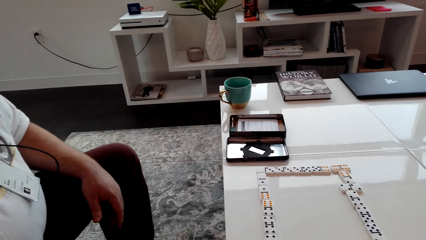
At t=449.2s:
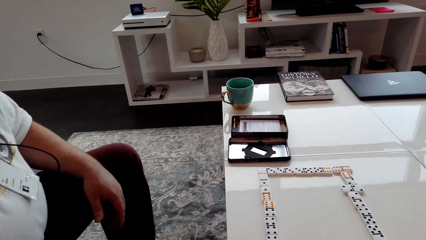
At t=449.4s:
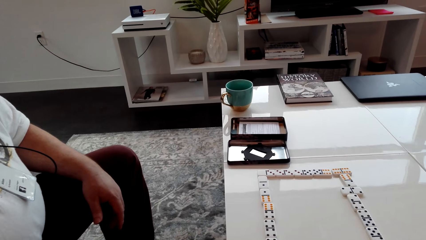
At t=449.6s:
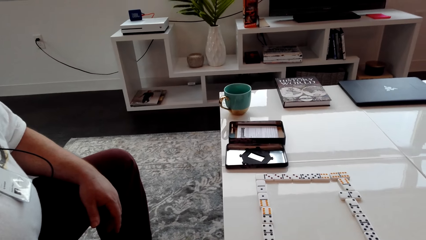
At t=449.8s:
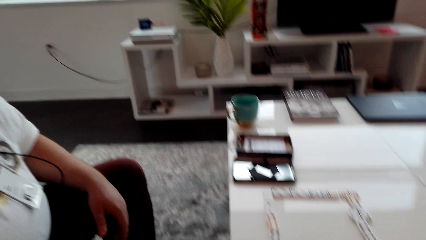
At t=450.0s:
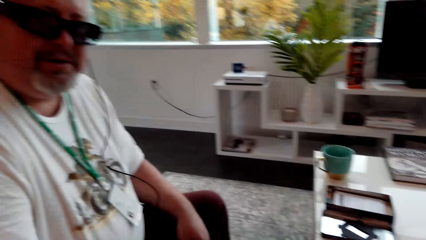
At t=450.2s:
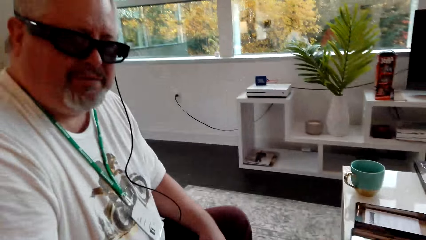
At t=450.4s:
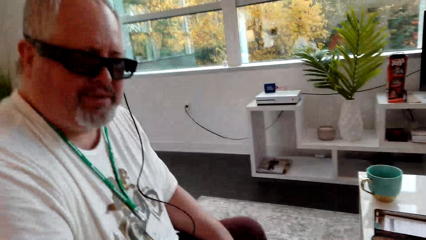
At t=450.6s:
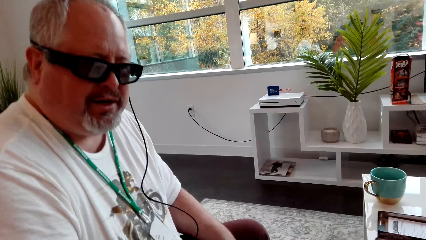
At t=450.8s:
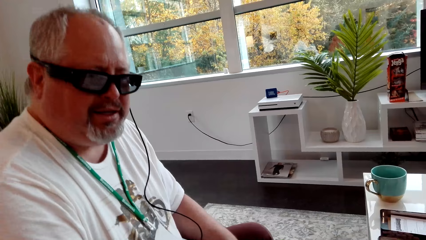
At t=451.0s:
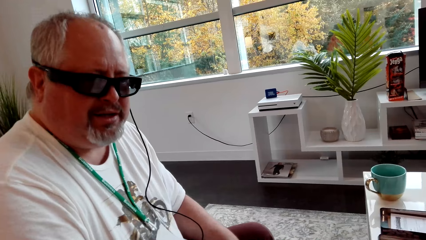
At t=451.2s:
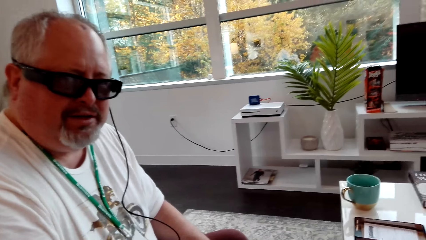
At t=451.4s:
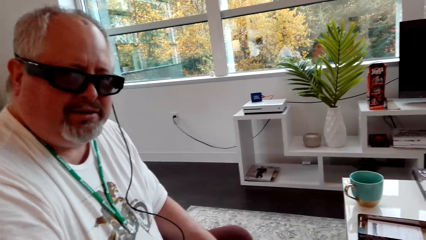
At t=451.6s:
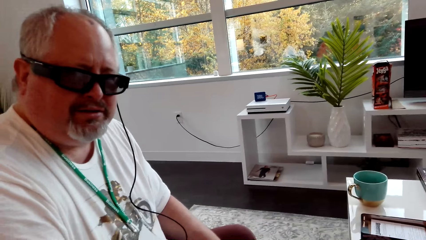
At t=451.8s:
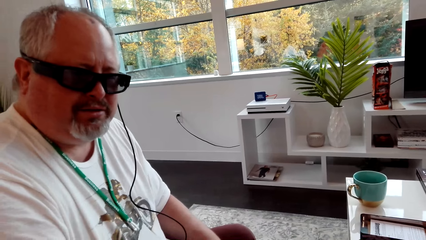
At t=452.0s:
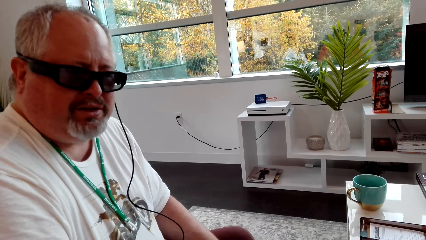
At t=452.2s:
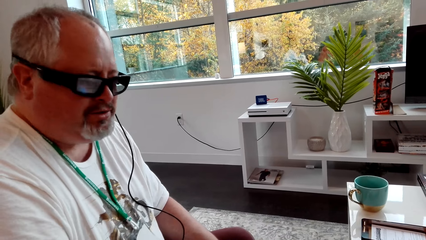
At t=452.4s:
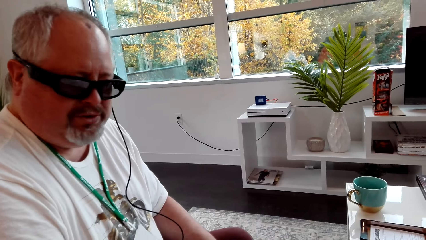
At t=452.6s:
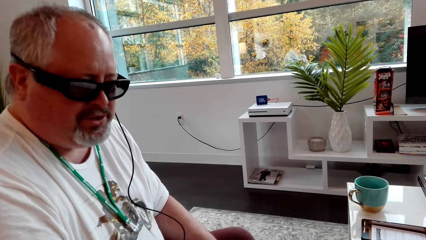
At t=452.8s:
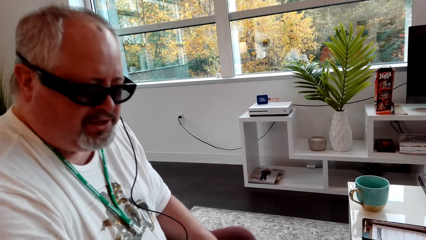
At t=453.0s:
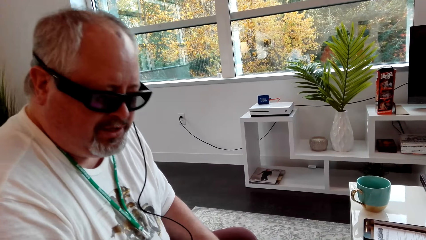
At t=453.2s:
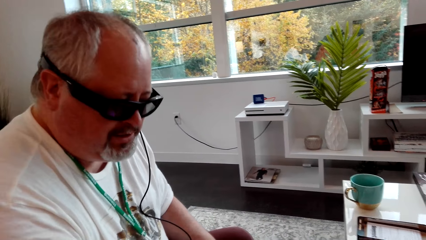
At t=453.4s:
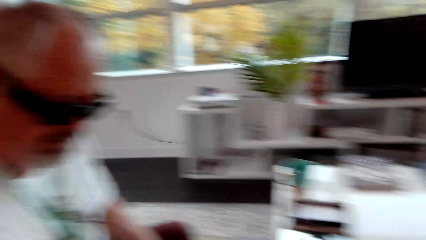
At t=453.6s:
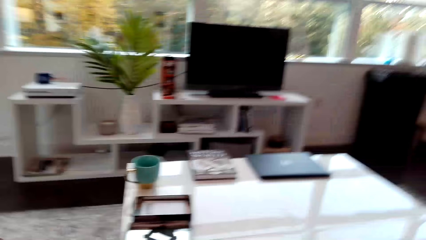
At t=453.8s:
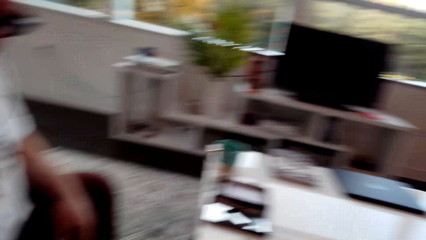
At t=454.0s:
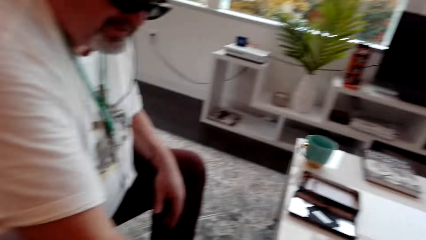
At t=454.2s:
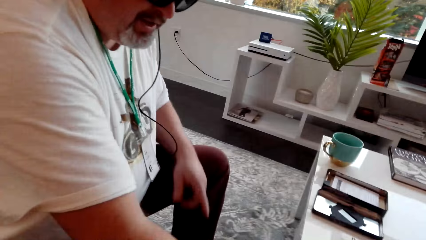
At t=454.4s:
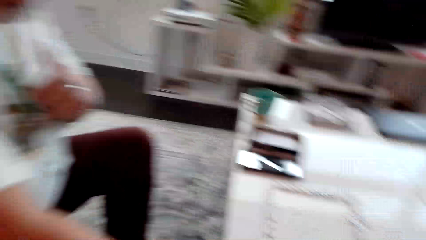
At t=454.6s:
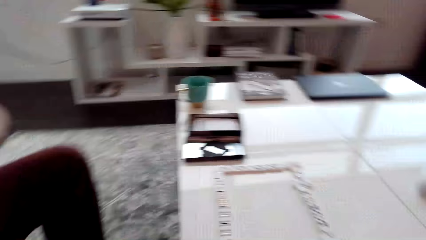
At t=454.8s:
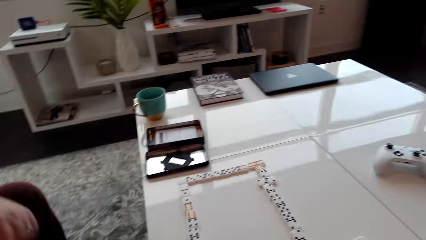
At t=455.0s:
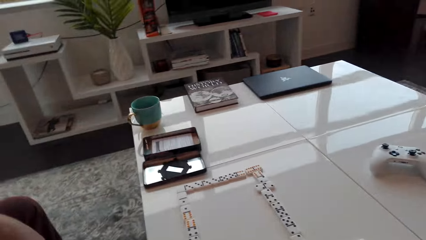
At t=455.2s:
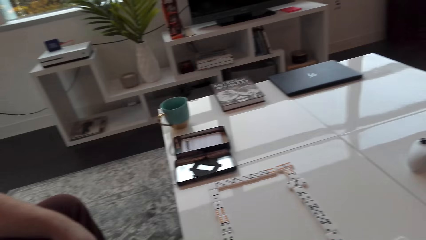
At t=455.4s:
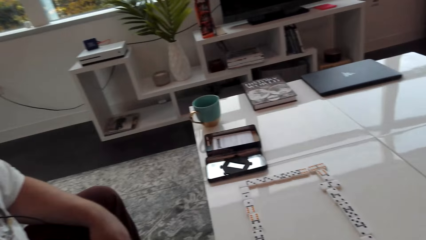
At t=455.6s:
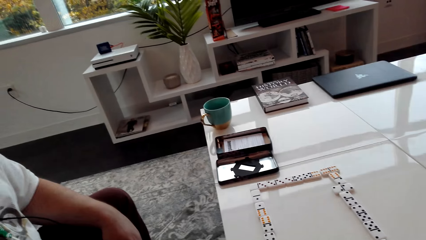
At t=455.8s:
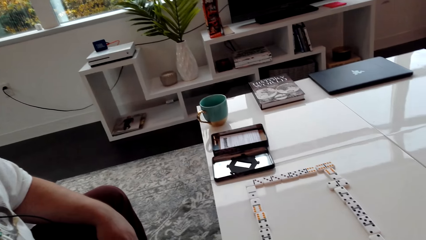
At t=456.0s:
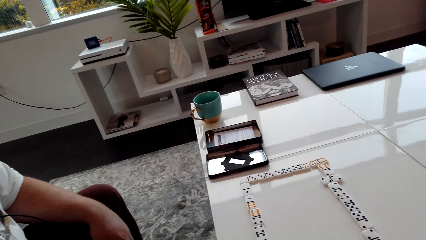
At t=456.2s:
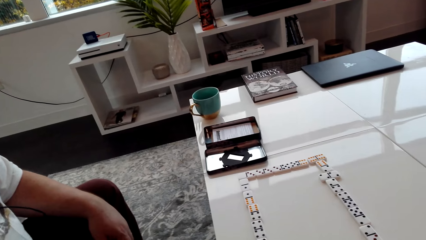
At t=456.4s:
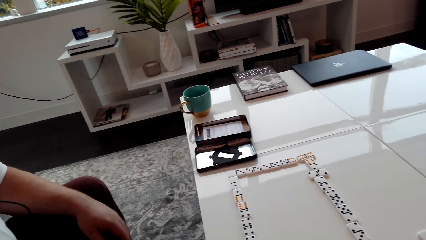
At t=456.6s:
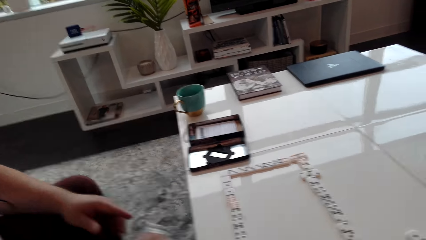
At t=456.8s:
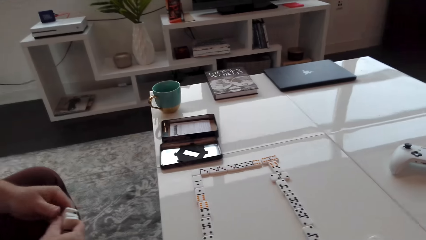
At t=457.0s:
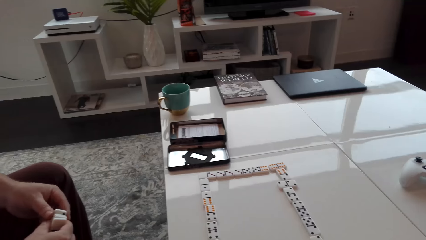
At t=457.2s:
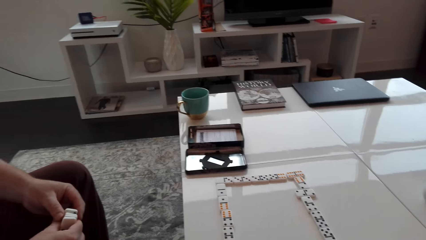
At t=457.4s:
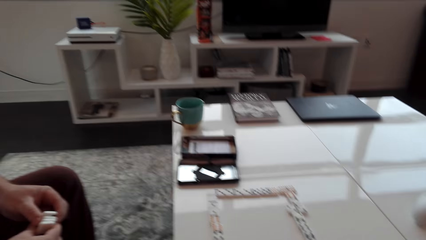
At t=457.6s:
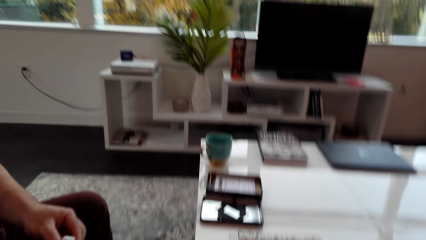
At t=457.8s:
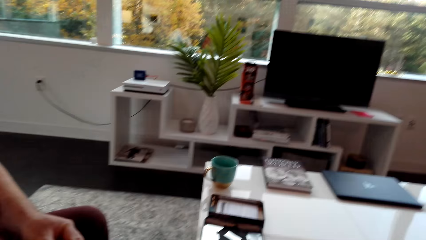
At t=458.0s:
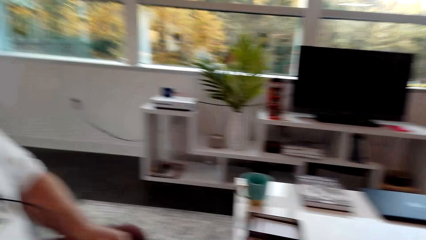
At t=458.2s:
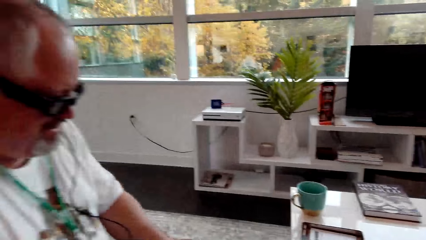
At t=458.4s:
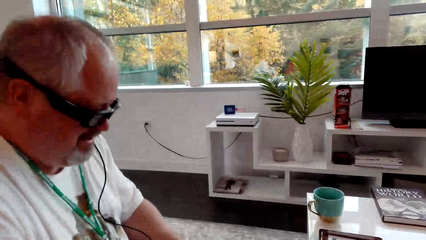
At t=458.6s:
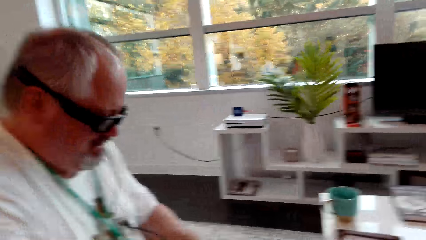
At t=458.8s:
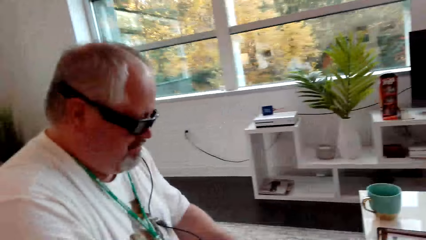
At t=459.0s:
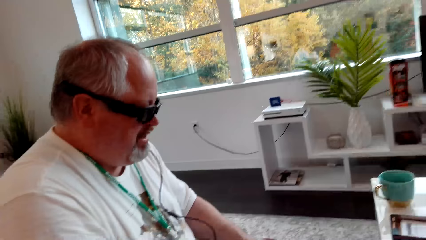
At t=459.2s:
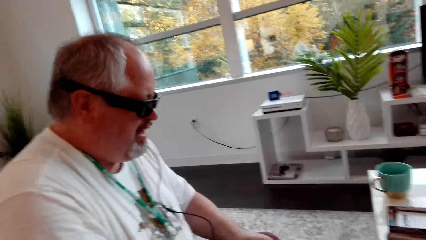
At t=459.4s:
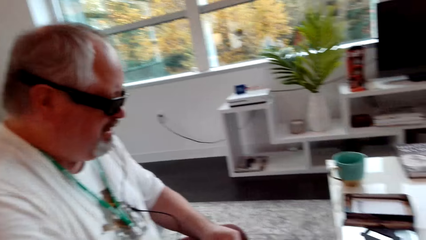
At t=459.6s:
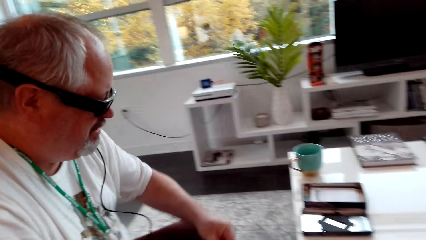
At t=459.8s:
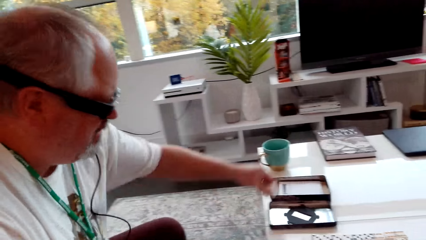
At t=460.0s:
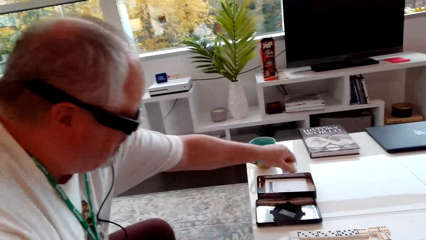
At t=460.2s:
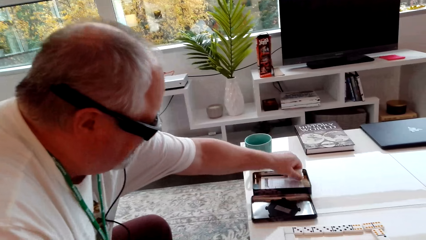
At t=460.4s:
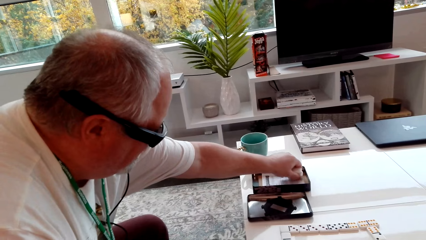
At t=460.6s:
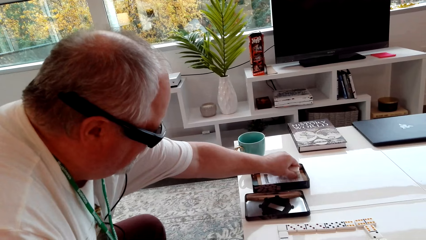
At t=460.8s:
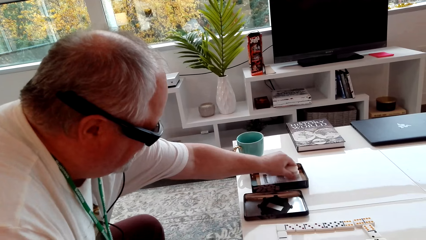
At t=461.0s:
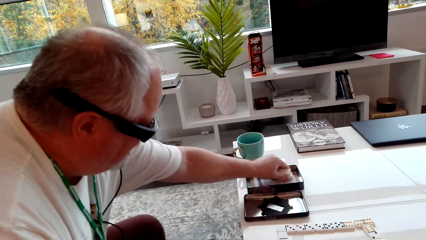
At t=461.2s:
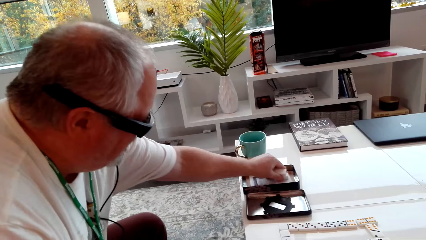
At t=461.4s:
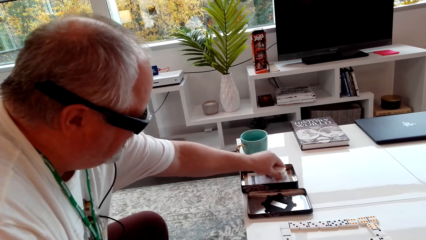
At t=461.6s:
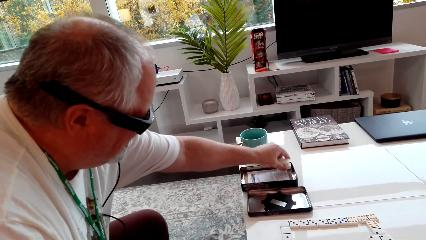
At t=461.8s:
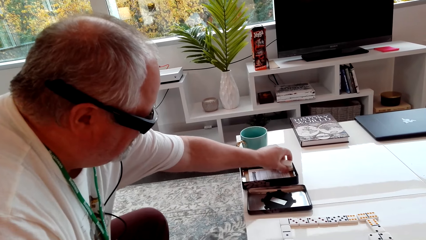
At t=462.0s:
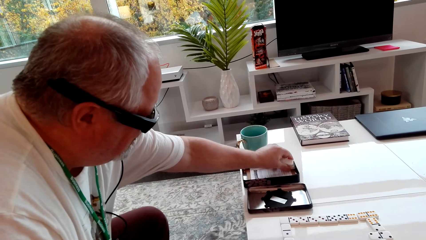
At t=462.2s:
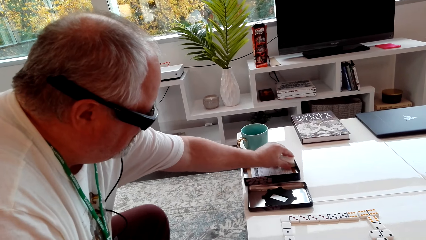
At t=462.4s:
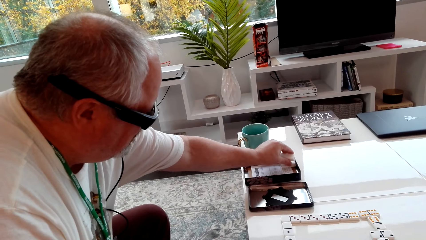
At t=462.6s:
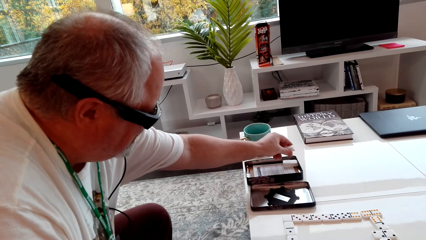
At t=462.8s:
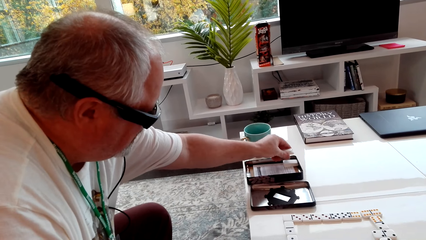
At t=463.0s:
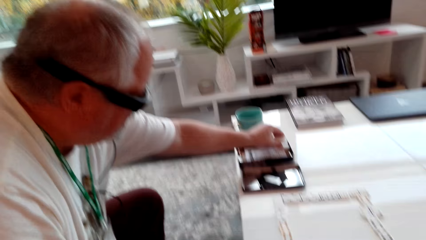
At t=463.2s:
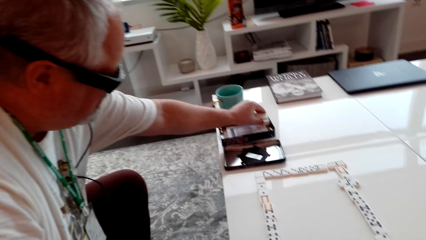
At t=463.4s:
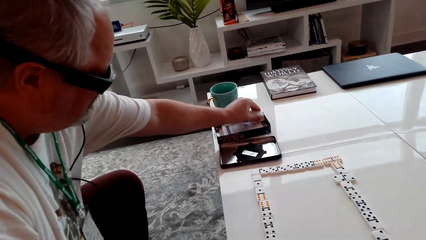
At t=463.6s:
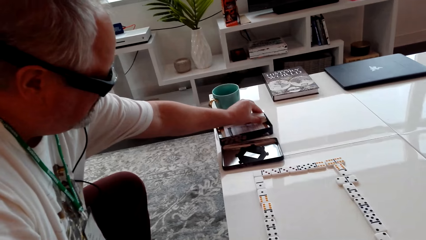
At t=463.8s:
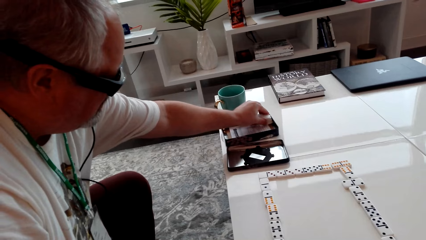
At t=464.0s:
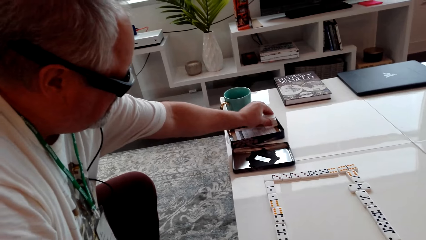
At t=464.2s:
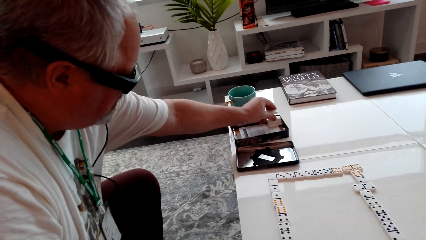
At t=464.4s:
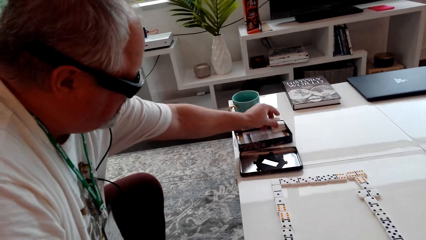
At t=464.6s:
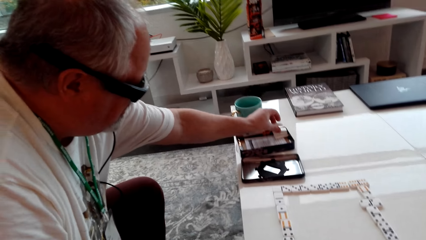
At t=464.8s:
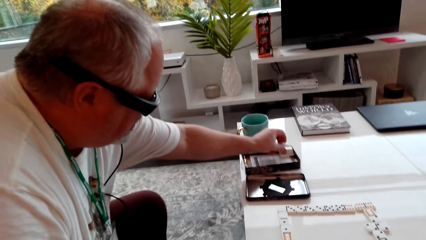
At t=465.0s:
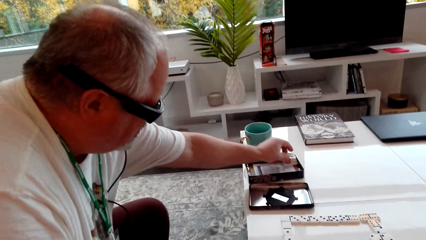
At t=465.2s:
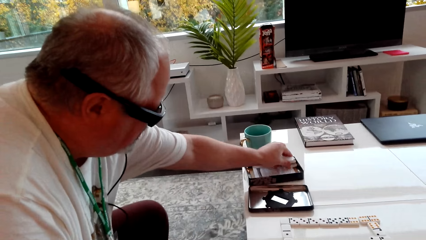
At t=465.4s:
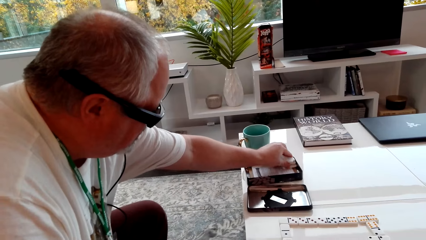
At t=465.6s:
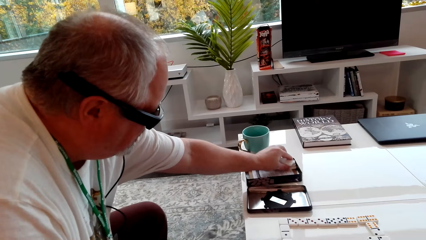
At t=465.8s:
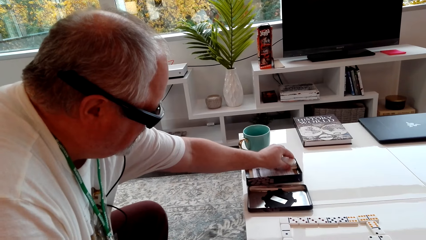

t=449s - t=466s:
A man picks up dominoes dice. The man holds cubes. The man places the dice in a box. The man arranges the cubes in the box.
